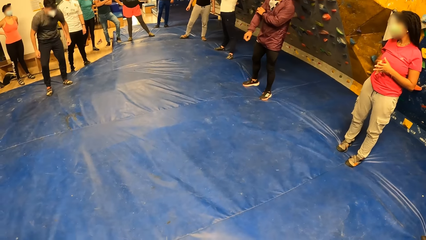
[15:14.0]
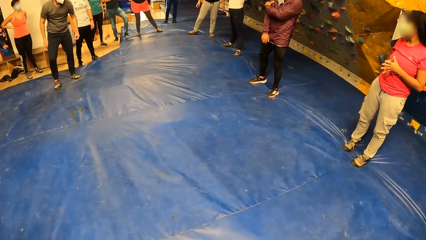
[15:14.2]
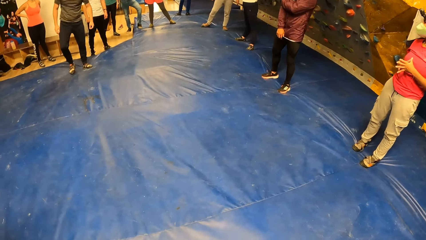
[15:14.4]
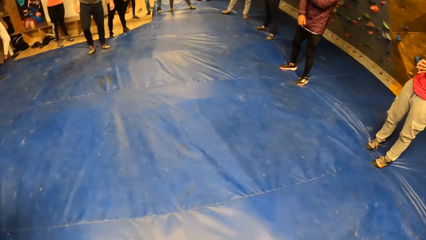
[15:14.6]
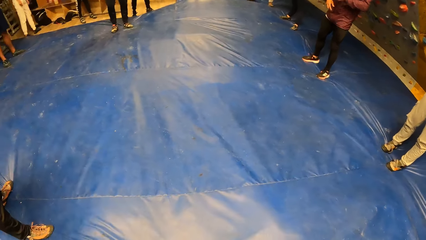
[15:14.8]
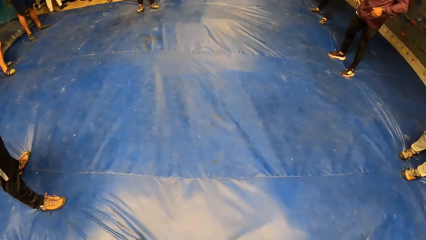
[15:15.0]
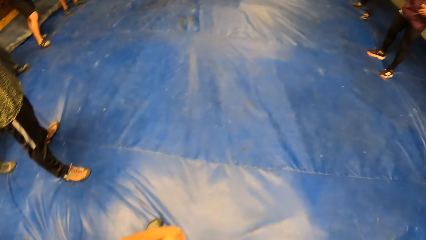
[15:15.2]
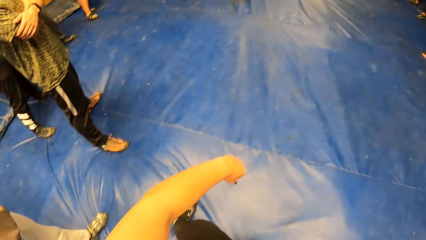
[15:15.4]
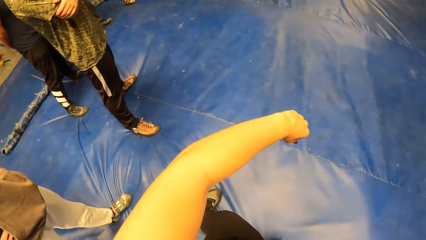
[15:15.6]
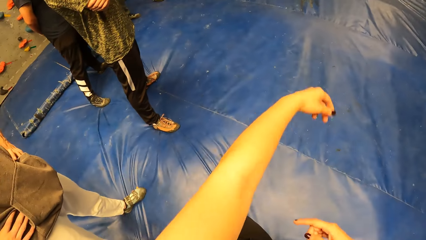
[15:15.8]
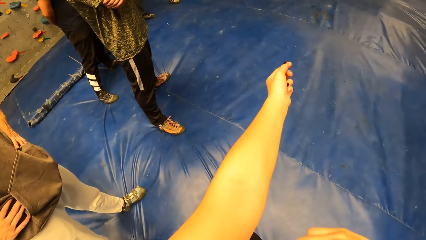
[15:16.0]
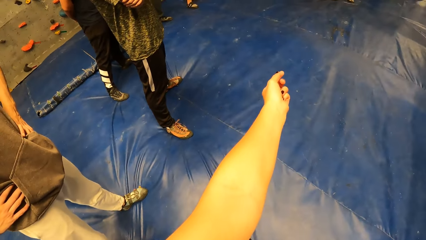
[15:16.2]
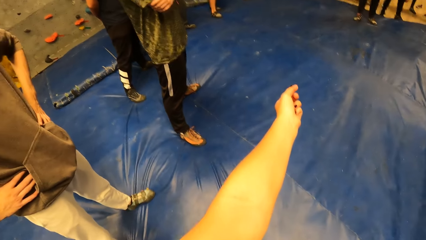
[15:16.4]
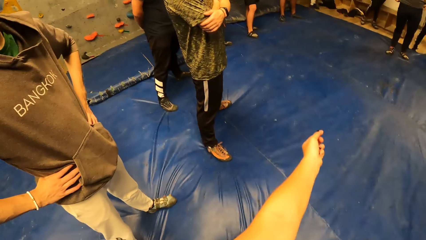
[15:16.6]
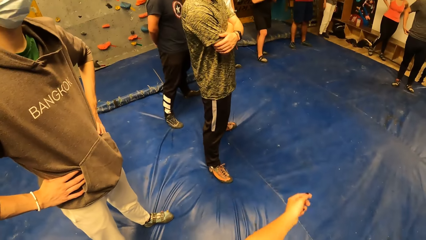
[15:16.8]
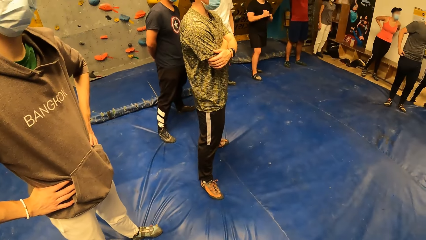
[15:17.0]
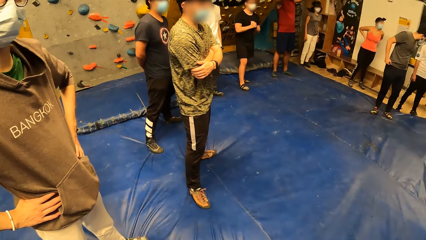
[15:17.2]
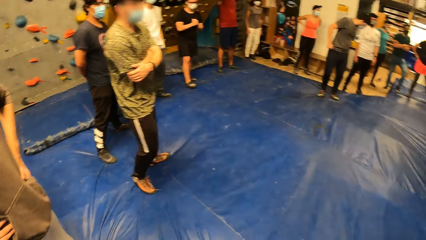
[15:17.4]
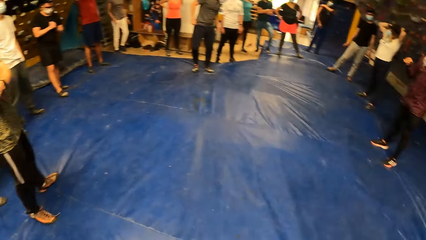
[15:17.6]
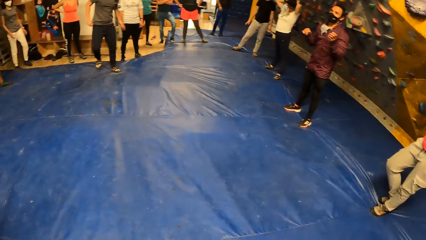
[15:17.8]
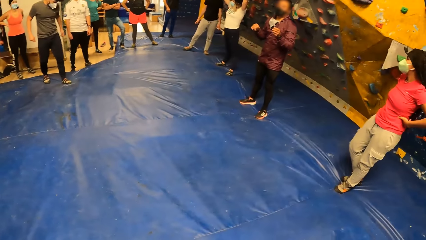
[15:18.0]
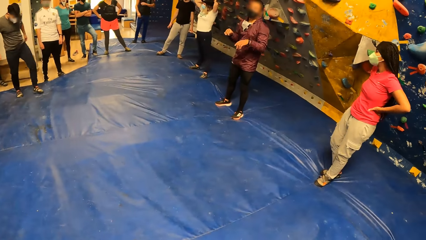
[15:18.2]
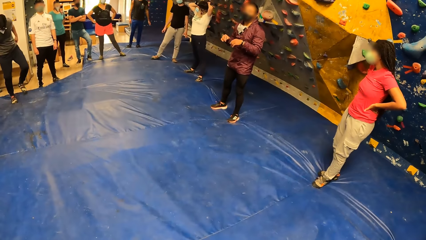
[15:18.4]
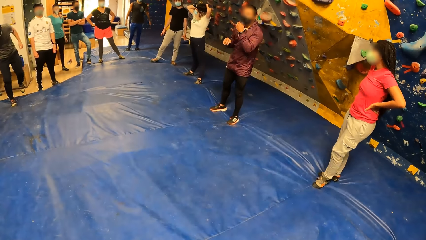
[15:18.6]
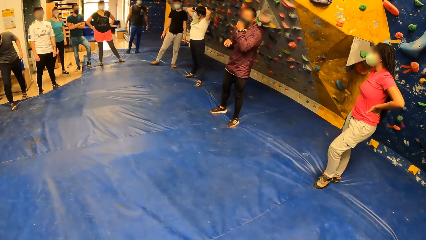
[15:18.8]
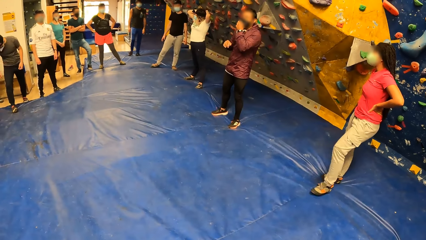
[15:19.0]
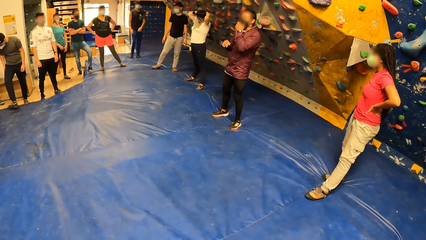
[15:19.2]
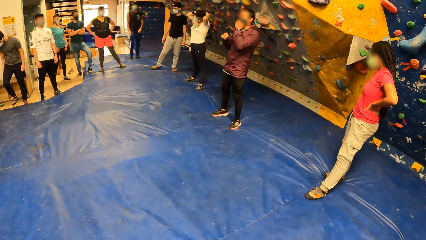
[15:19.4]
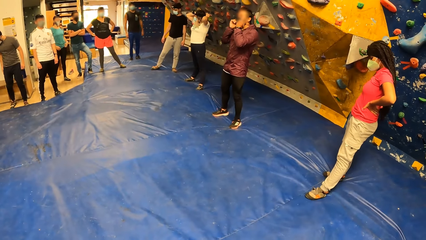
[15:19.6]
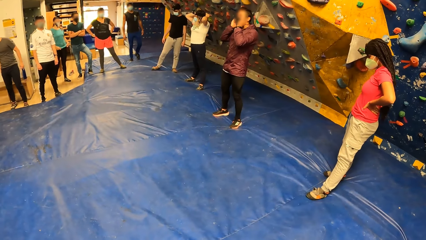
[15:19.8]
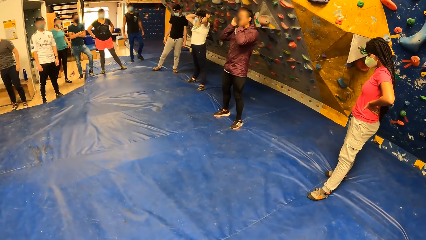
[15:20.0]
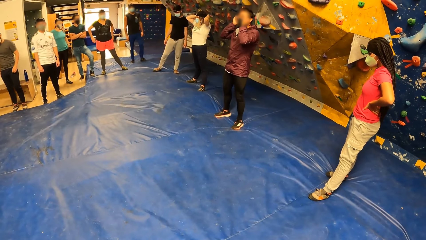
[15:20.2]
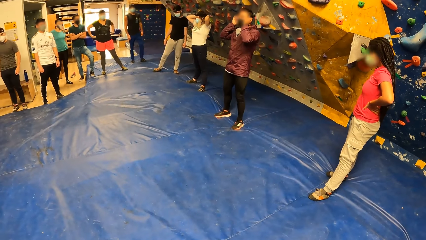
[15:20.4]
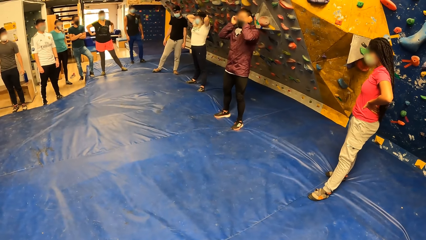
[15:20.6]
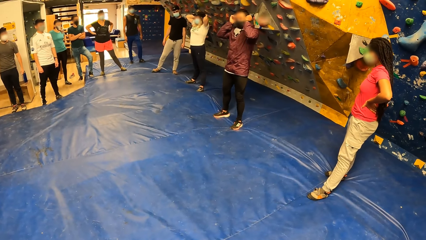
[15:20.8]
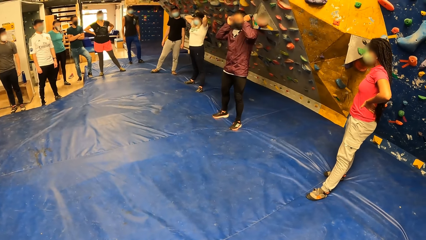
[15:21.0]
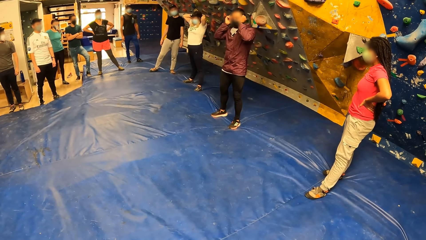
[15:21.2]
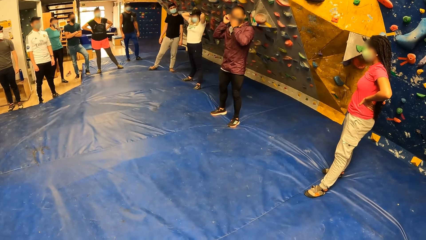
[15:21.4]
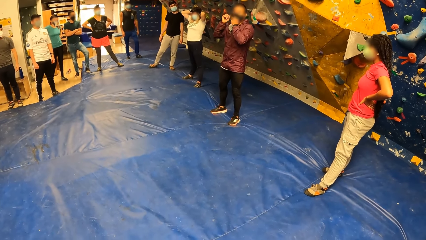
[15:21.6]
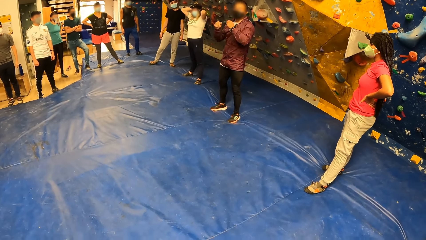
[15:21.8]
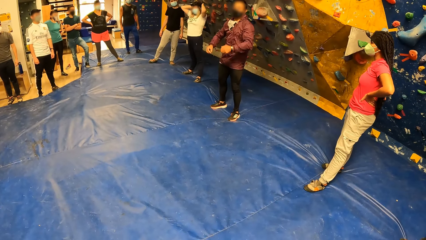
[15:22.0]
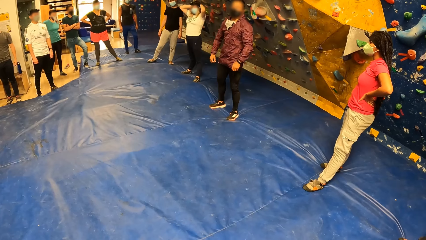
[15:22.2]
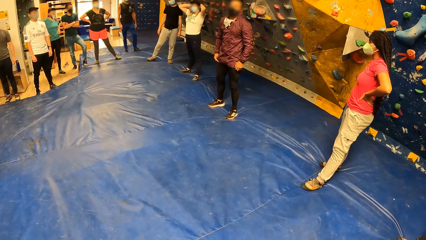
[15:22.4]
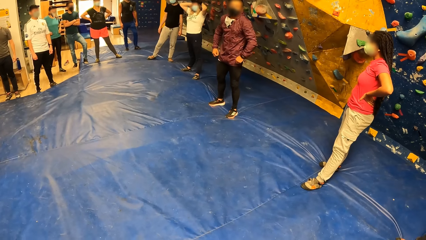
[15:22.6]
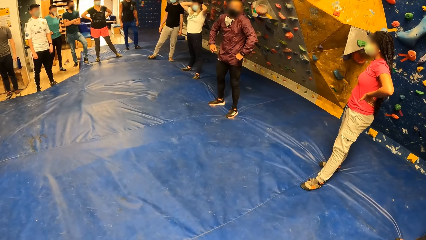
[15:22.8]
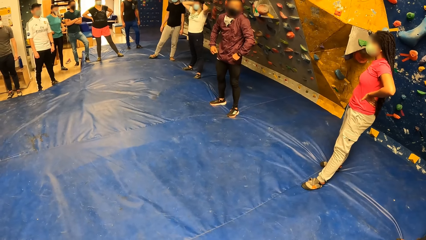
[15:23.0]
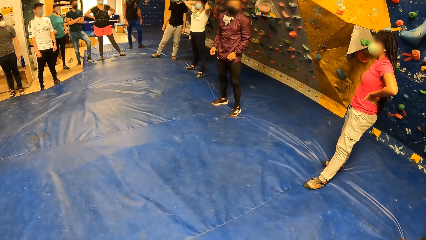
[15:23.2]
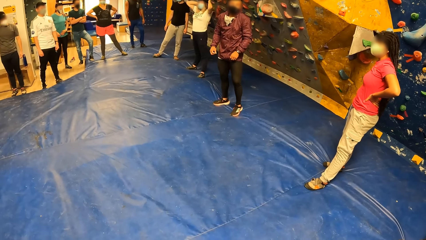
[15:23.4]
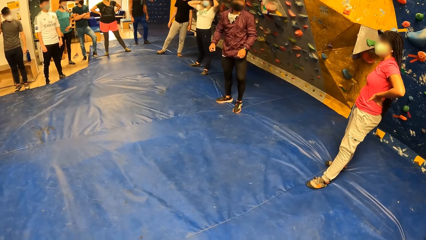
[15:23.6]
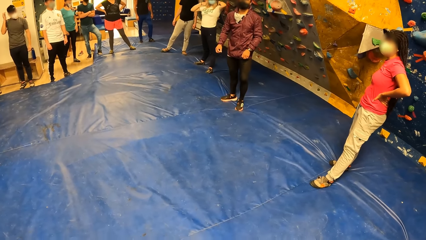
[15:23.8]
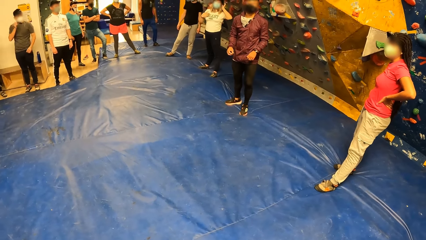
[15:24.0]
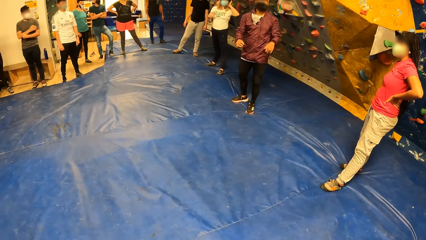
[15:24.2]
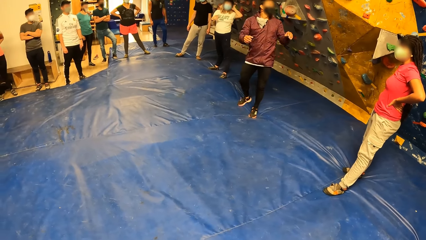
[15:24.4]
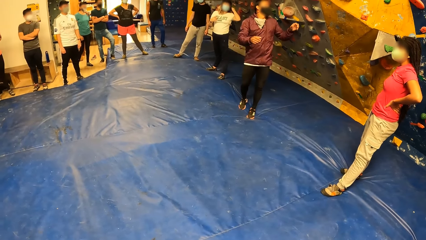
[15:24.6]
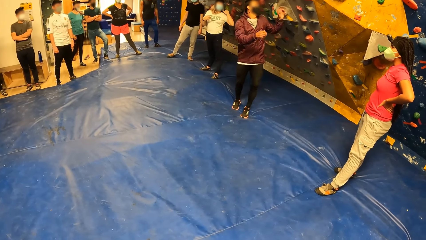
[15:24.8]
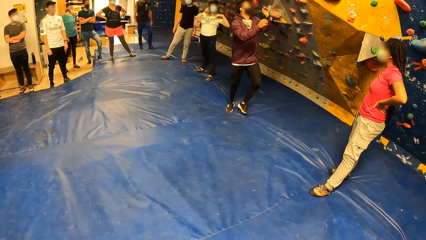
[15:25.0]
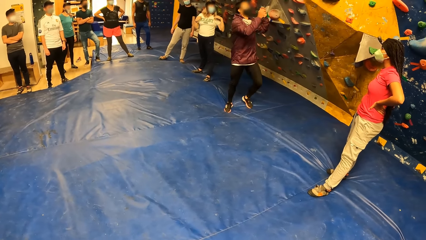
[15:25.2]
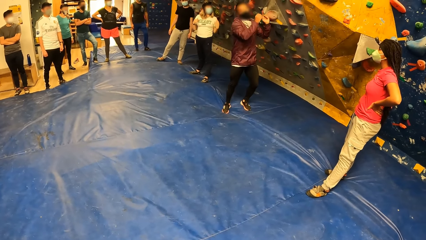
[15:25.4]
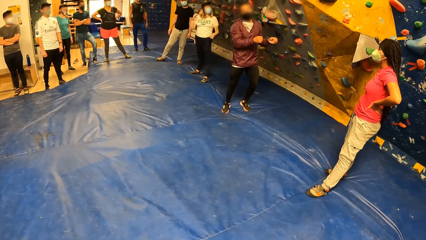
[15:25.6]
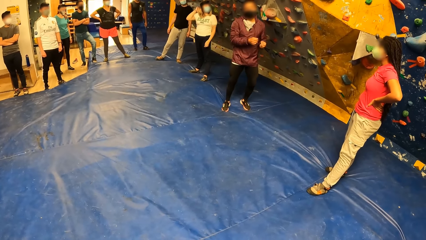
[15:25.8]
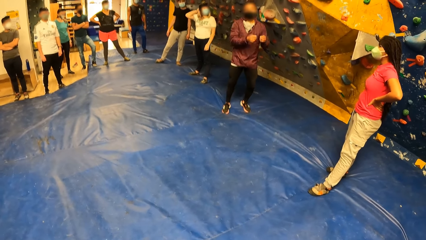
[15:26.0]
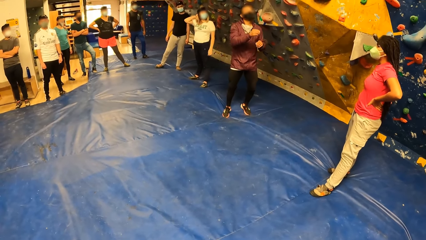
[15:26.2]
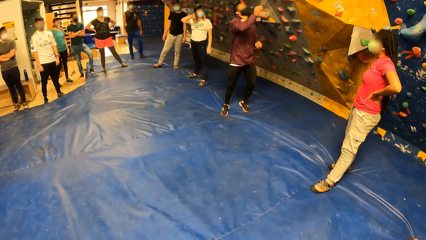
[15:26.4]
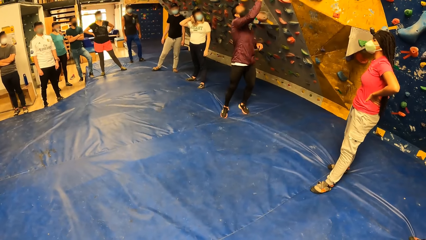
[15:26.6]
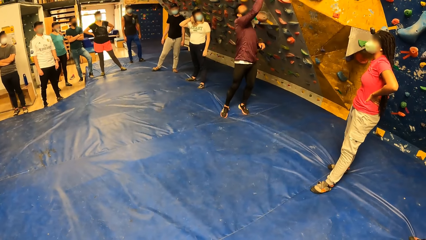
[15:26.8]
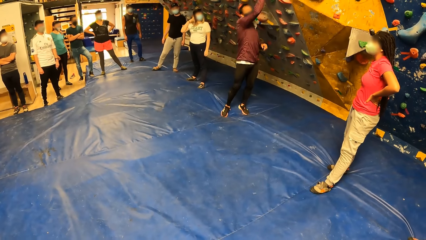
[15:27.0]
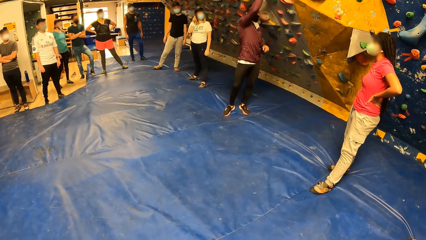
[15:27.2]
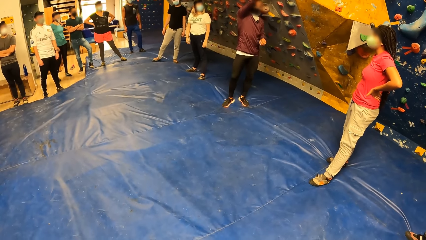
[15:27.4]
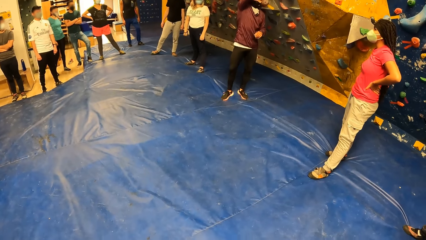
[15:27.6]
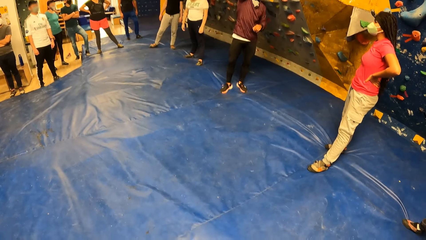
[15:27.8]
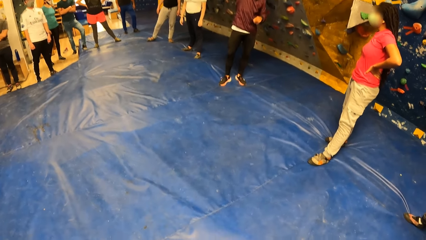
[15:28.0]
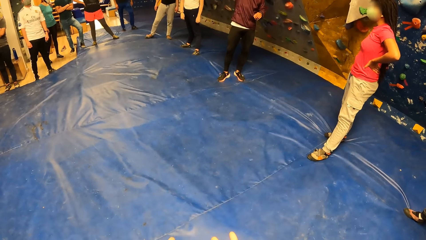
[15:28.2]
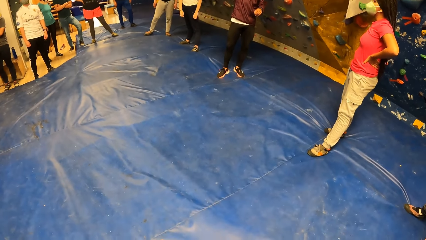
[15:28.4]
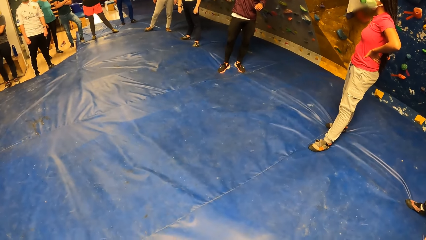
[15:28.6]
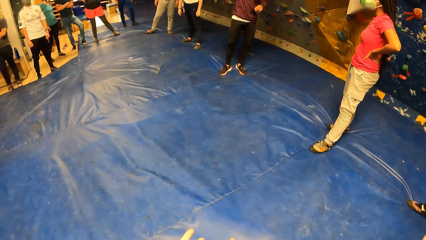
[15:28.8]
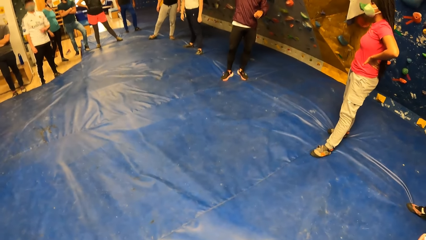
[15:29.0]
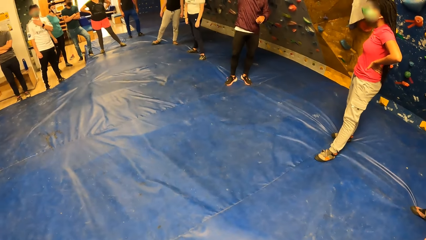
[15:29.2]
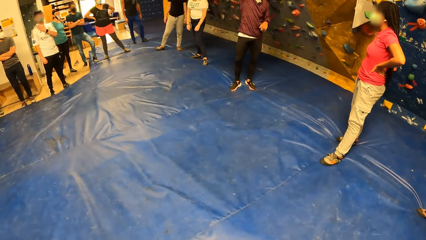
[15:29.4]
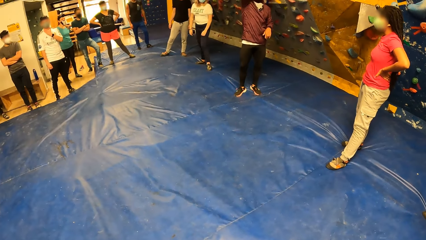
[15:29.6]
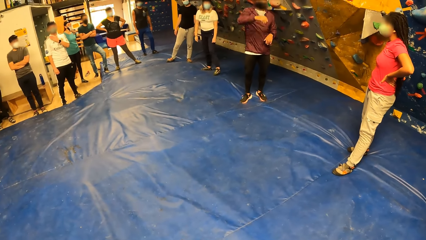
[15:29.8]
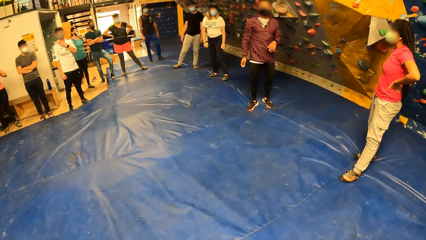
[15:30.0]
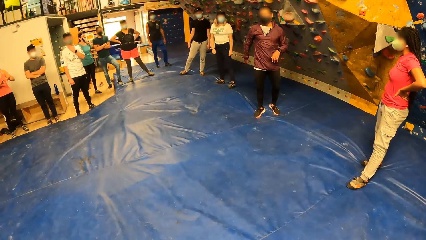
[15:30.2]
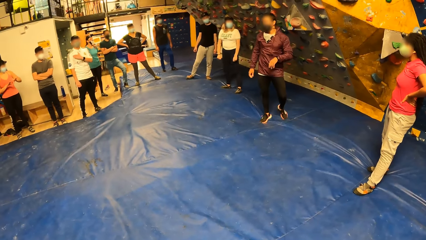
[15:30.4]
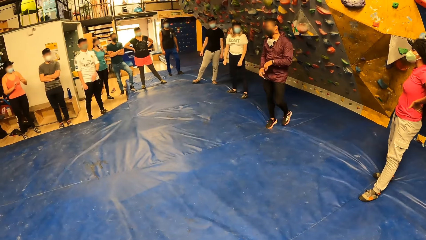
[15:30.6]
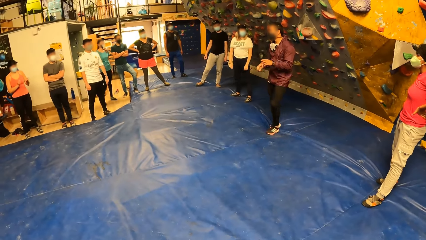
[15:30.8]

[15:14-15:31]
A man stretches hands. The camera wearer straightens hand. Another man holds waist. A third man moves back. A woman leans on the wall. The first man holds a mask. The first man stretches shoulders, moves, and touches the wall.
